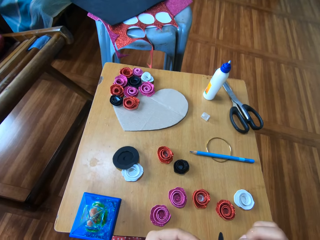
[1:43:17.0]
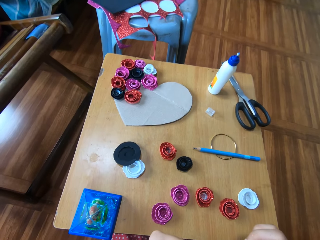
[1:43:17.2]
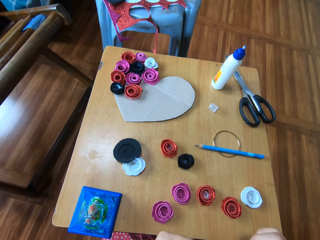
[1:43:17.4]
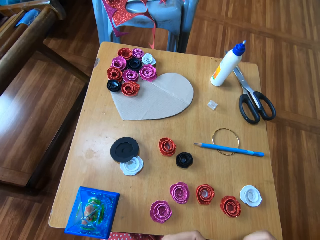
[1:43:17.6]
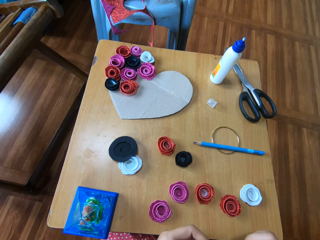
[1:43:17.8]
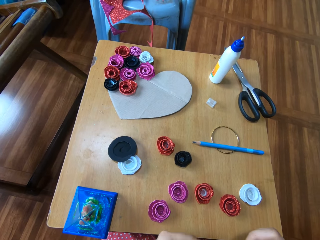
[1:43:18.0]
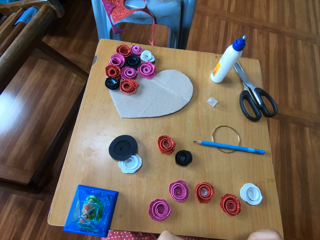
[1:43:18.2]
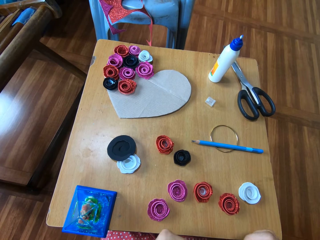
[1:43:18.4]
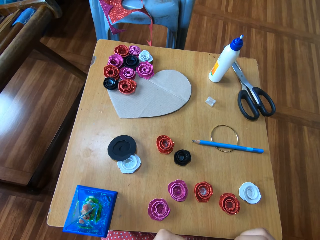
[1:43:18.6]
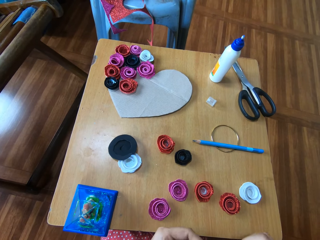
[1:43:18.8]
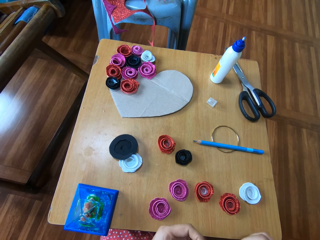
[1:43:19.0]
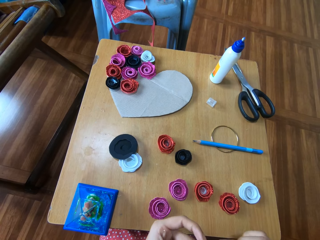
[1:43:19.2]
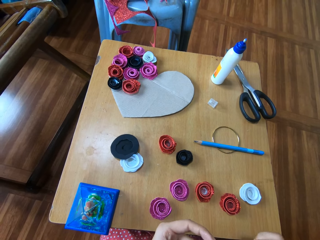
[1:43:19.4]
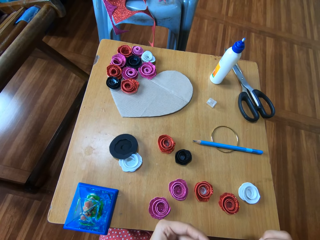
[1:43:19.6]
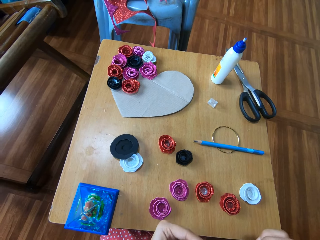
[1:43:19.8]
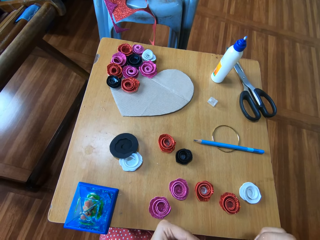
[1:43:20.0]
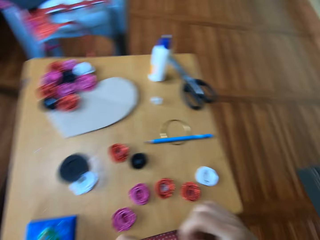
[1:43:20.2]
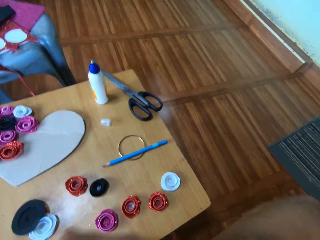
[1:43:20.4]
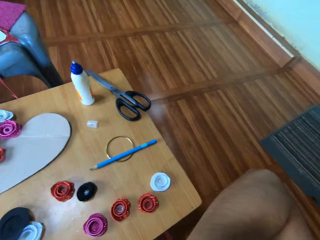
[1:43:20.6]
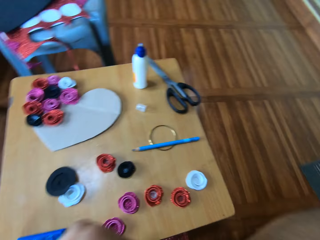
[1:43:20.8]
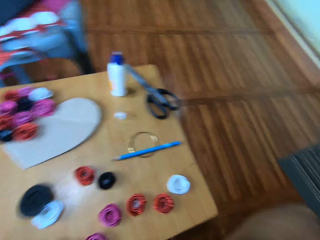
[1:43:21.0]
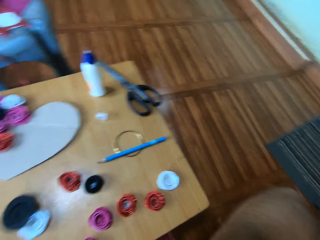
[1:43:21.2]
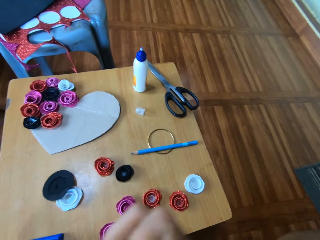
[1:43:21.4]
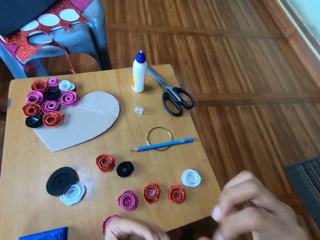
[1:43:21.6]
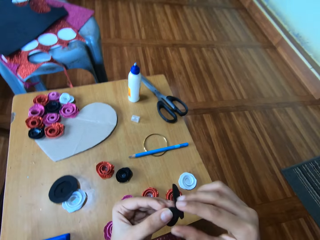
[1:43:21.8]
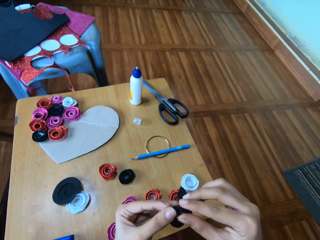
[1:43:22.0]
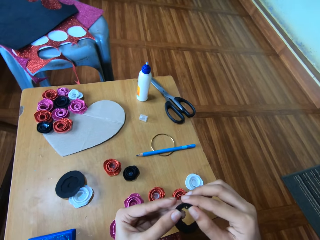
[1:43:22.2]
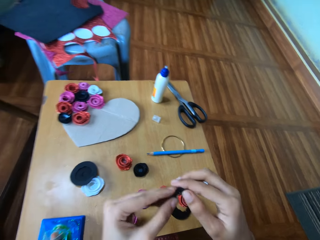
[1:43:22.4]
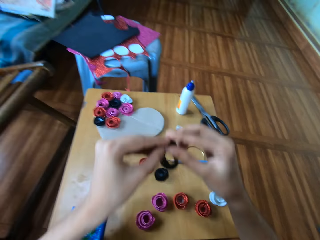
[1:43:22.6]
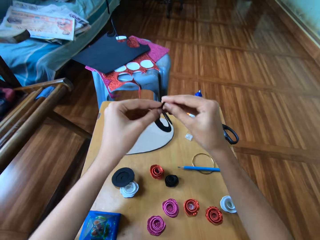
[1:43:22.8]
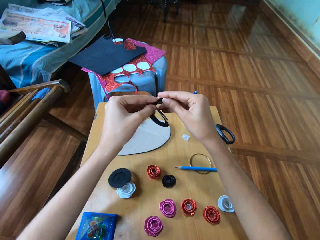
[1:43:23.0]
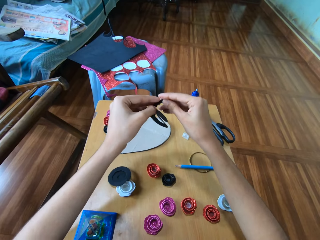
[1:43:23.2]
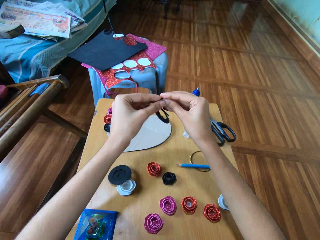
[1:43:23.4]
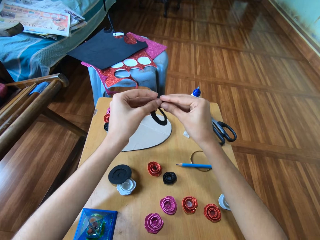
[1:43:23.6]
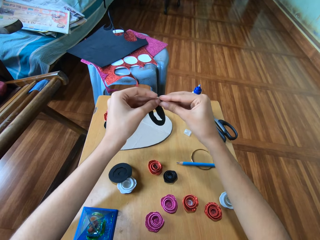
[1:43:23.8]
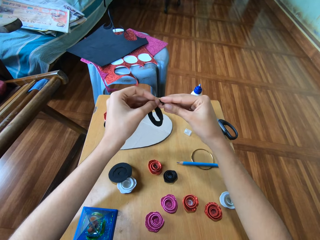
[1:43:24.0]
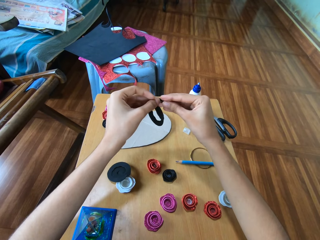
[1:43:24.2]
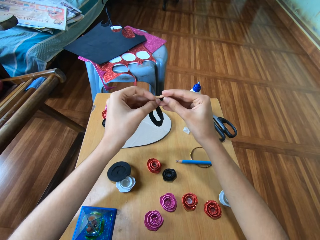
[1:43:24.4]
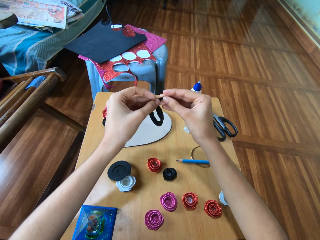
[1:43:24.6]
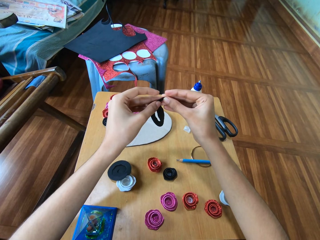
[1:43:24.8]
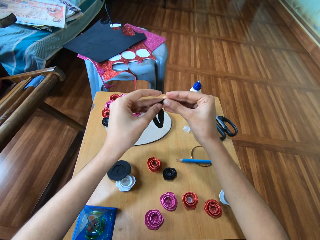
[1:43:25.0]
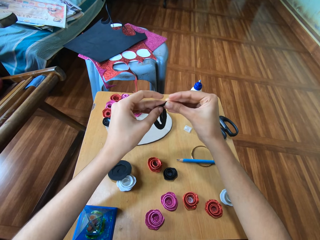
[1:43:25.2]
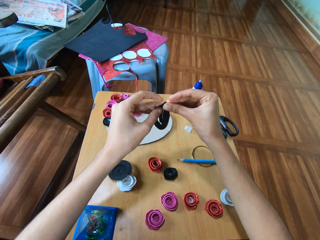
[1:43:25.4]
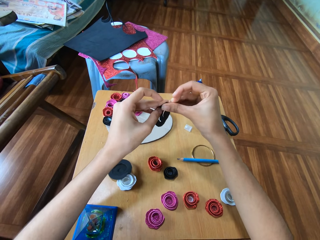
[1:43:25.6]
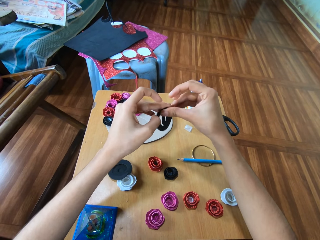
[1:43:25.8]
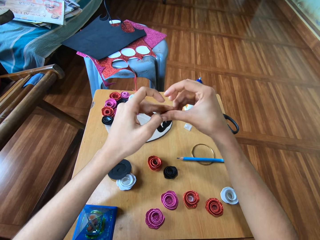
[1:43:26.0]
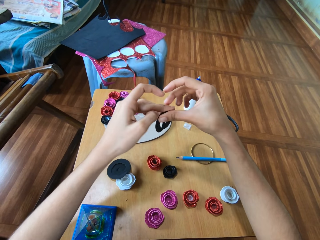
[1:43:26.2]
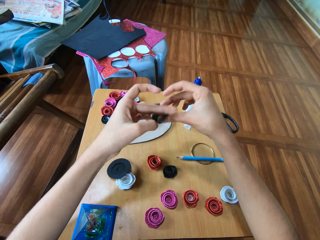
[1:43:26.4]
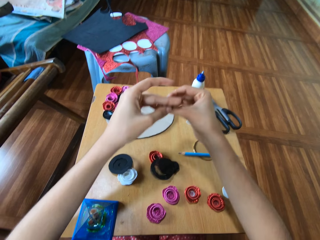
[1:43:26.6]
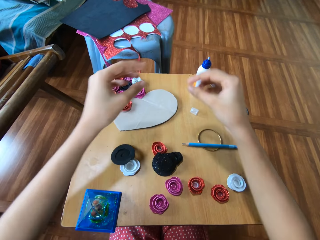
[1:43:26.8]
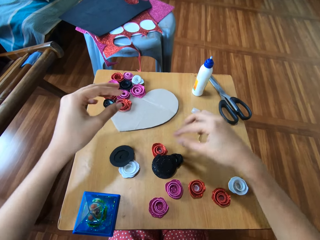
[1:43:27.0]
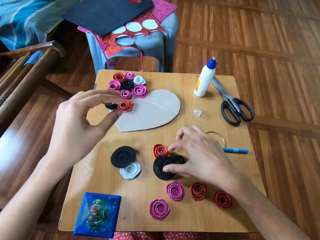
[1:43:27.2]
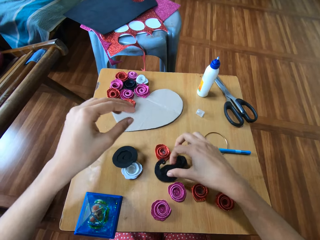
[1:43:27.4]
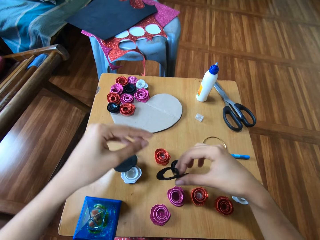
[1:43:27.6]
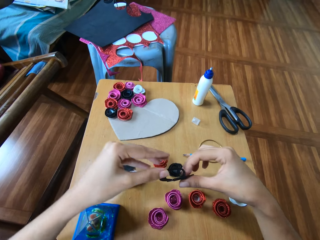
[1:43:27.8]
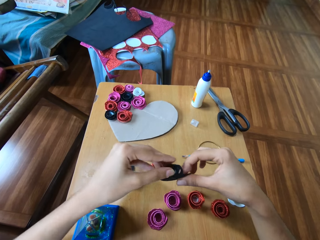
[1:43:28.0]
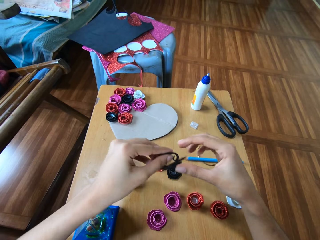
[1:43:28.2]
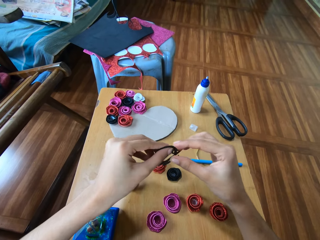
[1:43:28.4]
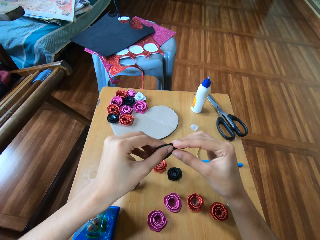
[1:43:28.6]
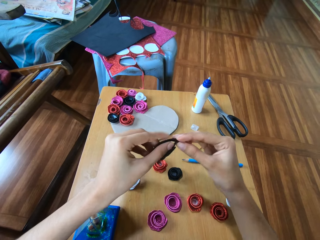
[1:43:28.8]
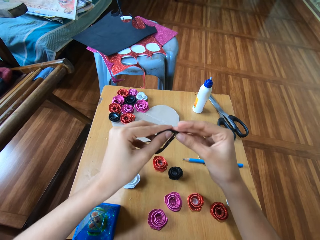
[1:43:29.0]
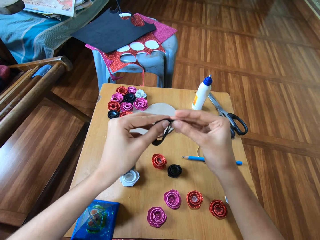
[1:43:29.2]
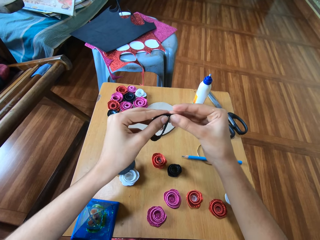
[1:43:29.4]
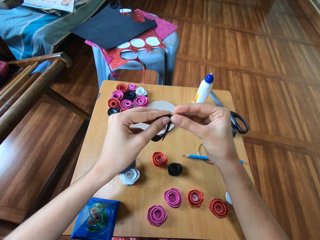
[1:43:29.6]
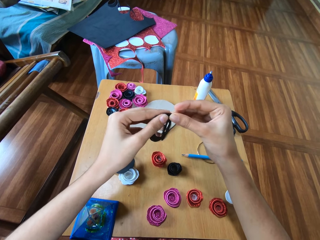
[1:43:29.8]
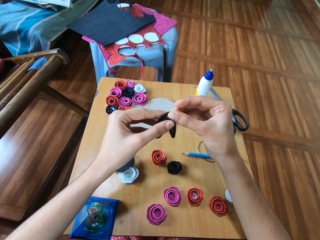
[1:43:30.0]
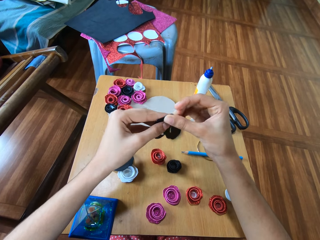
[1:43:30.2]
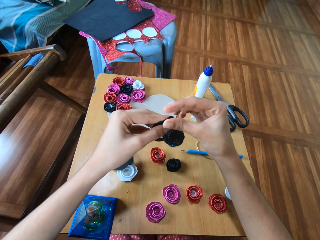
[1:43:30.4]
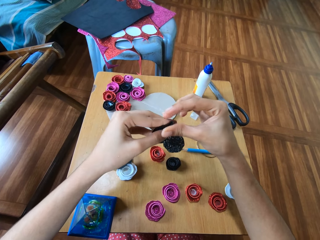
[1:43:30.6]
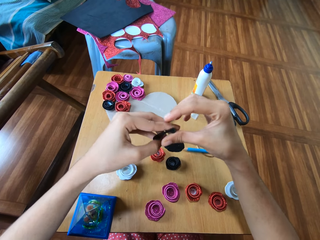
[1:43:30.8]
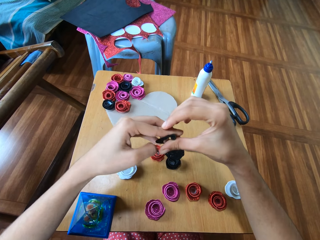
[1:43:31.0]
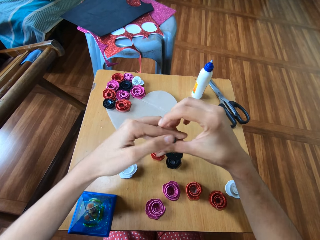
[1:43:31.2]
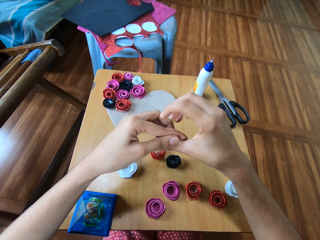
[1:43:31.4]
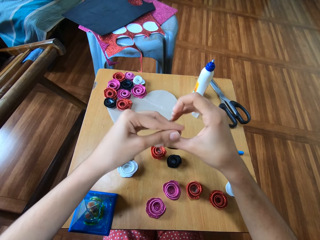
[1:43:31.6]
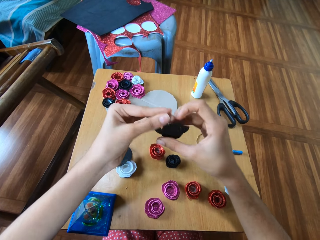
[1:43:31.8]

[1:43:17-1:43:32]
The camera wearer wipes the forehead with the hand. She touches her face with the right hand. She folds the paper into a flower with both hands. She curls the cut cardboard. The cardboard slips from the hand. She picks up the paper or cardboard from the table with the right hand. She folds the paper into a flower with both hands. She curls the cut cardboard.

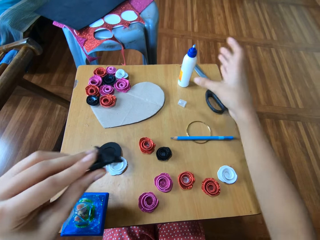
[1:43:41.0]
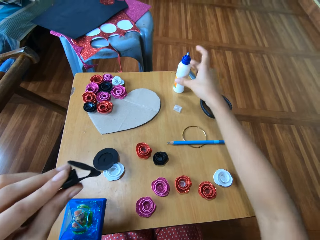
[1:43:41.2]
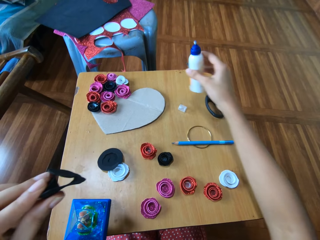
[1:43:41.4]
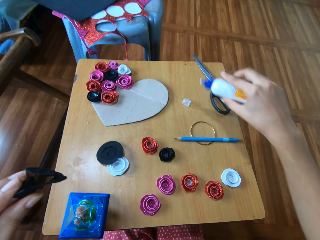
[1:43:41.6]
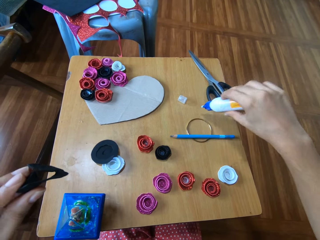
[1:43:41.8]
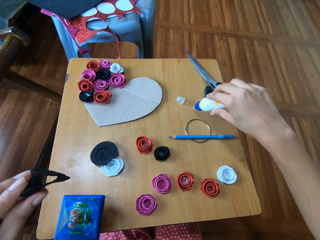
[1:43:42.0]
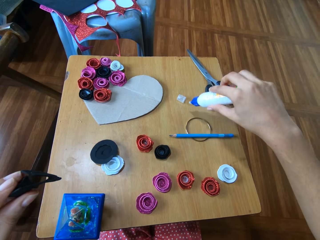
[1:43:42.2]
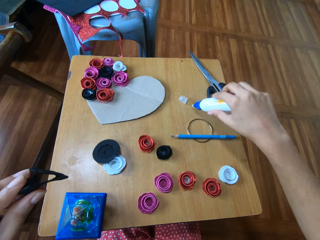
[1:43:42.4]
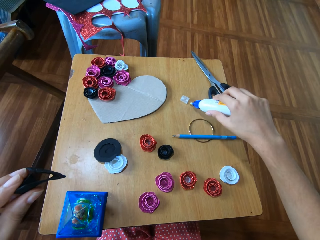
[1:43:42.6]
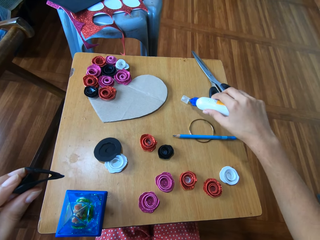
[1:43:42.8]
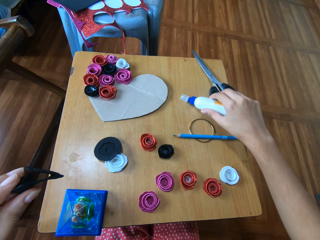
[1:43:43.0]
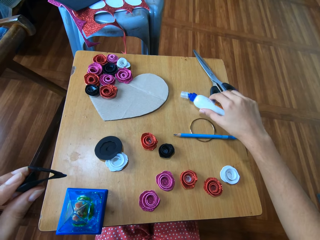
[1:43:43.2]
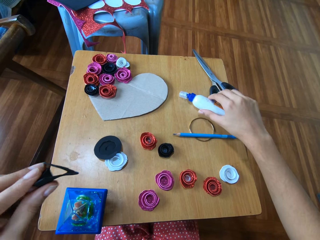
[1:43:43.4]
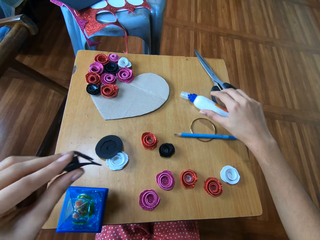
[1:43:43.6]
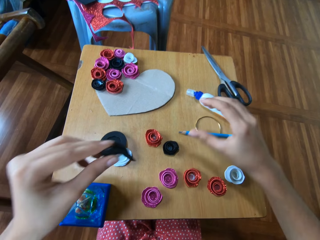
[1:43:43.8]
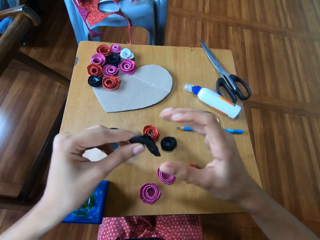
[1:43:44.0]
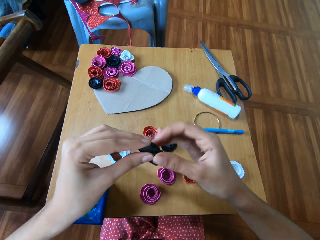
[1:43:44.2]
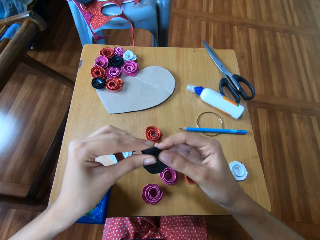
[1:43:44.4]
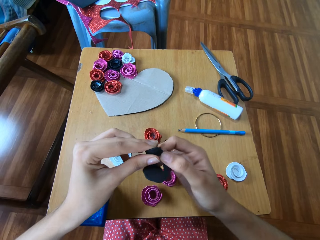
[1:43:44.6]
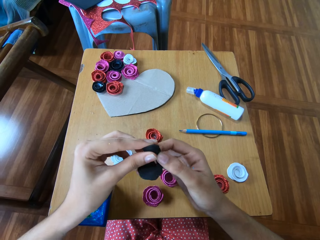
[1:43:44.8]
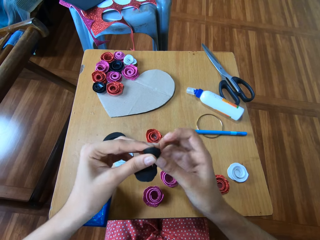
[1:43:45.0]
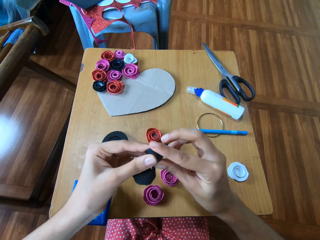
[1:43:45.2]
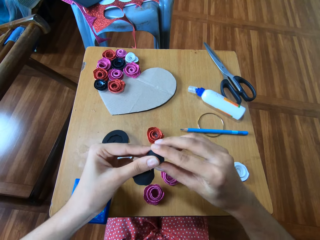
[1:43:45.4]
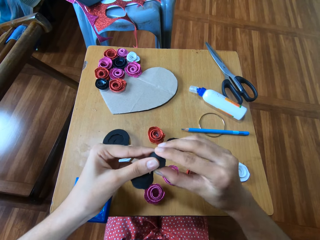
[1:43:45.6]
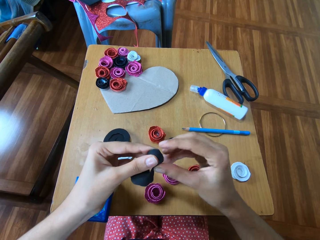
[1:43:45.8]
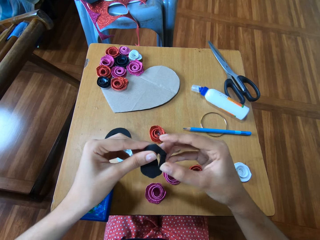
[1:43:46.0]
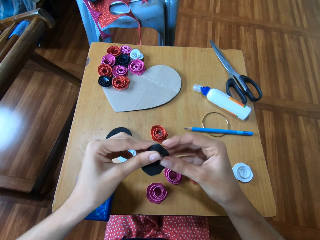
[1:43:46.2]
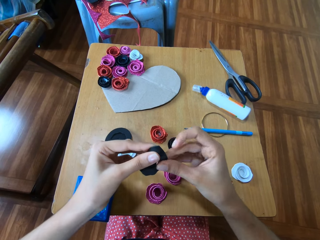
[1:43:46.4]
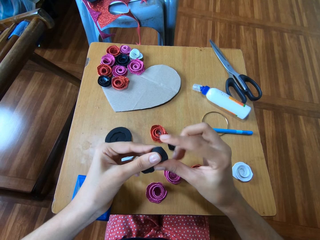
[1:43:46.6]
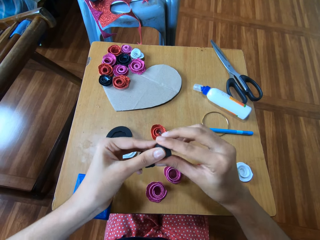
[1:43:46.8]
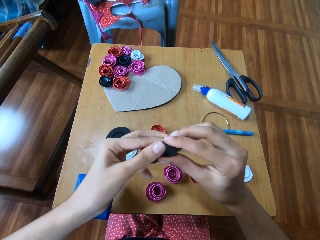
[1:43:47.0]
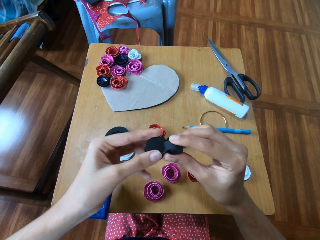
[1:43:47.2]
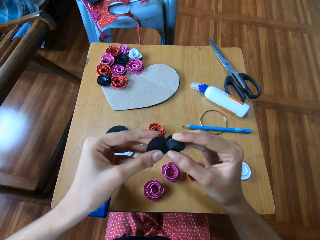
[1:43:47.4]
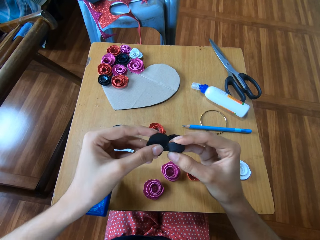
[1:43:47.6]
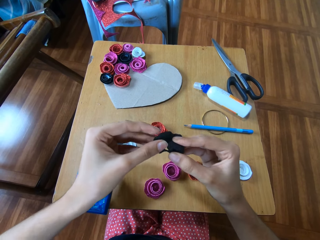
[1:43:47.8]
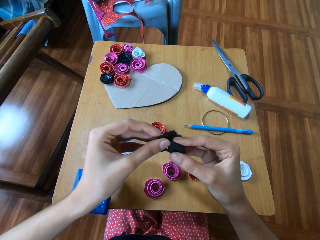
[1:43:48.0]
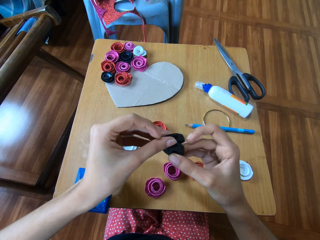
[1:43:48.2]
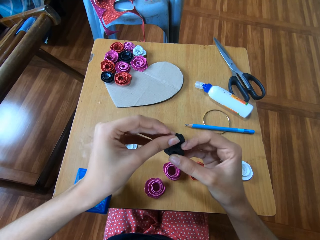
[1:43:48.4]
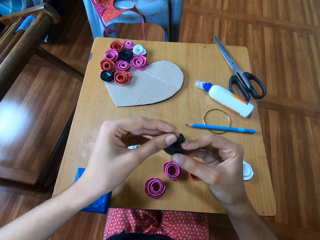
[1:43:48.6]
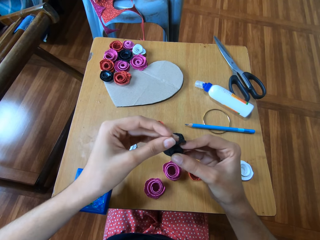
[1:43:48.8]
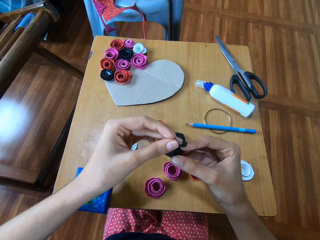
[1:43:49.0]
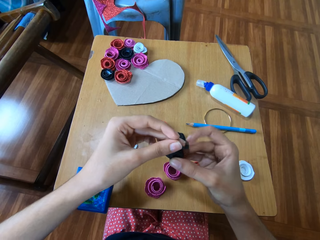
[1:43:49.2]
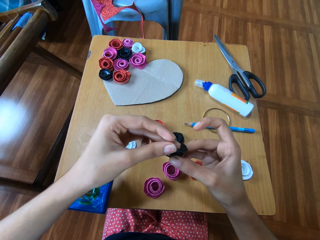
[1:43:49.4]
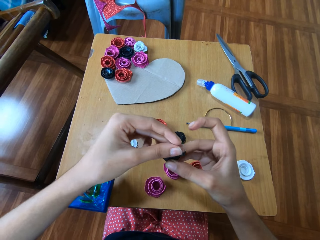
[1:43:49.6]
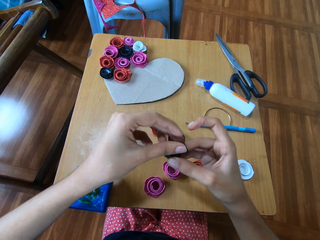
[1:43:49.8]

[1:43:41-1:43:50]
The camera wearer picks up the glue from the table with the right hand. They cover the glue with its lid. They drop the glue on the table. They curl the cut cardboard. They fold the paper into a flower with both hands.
